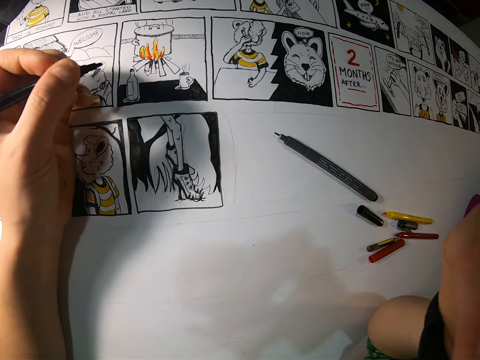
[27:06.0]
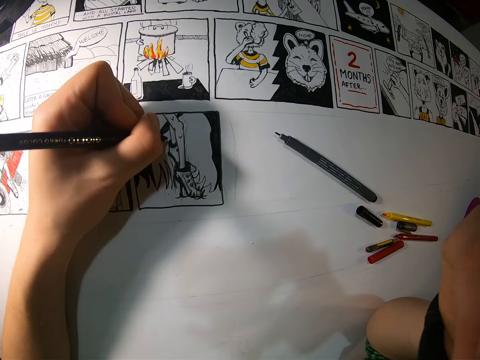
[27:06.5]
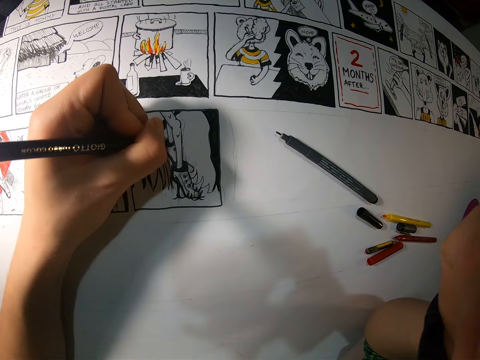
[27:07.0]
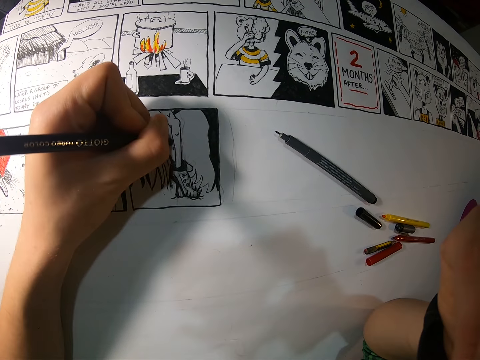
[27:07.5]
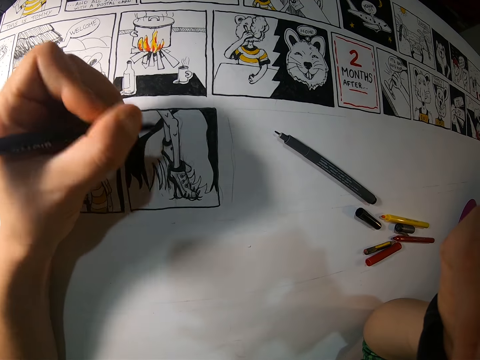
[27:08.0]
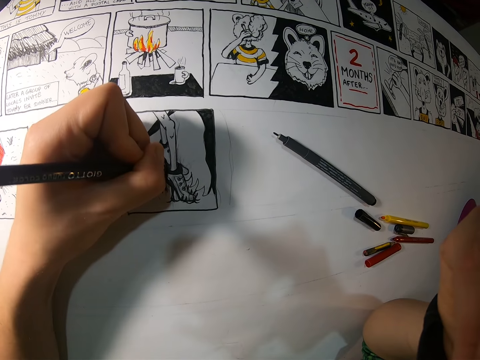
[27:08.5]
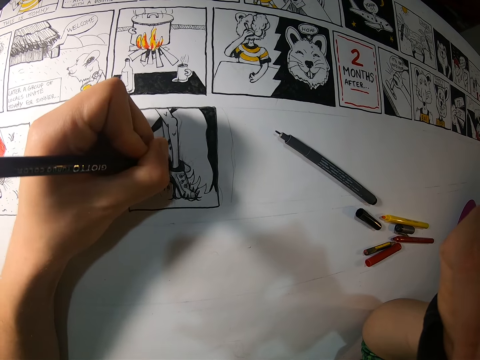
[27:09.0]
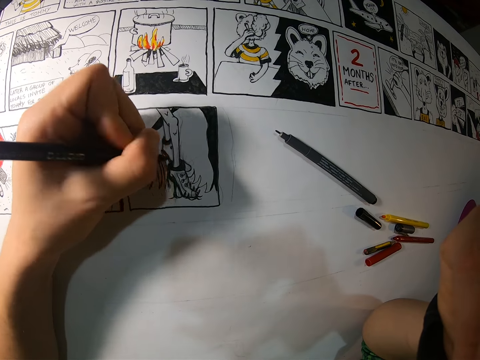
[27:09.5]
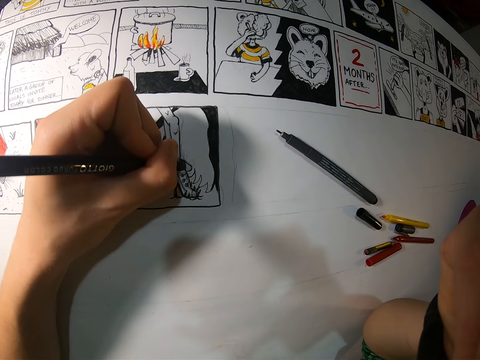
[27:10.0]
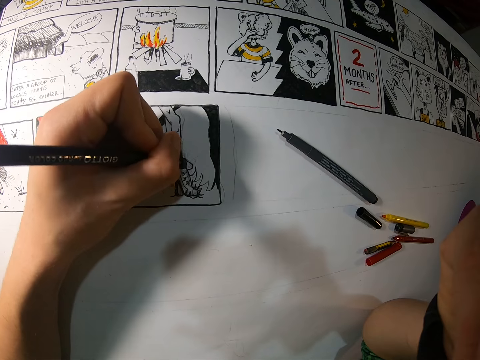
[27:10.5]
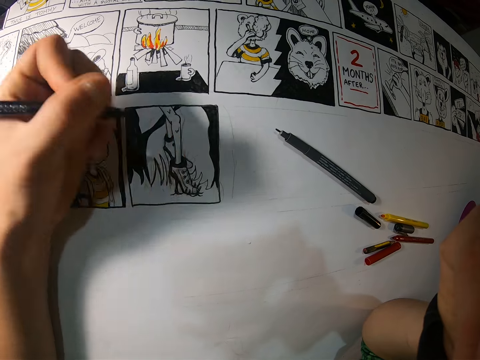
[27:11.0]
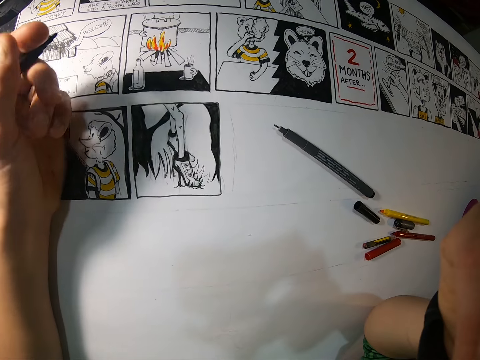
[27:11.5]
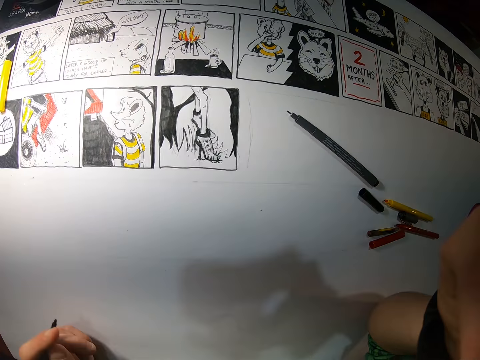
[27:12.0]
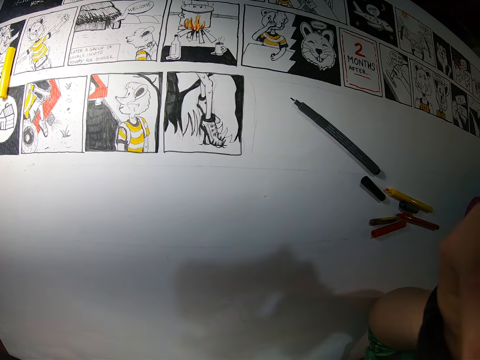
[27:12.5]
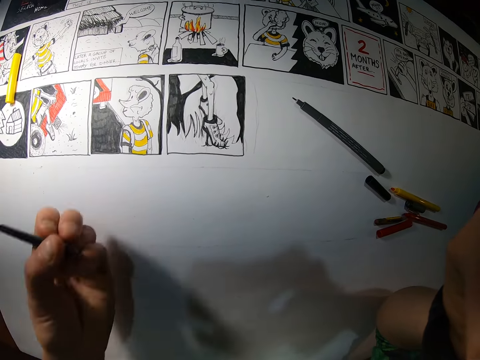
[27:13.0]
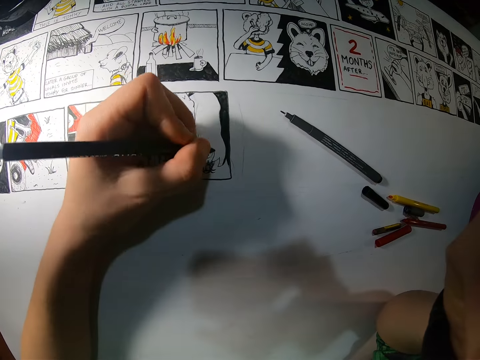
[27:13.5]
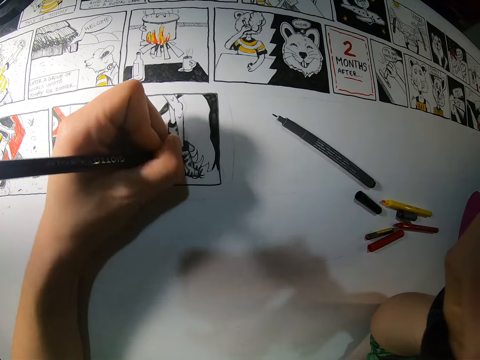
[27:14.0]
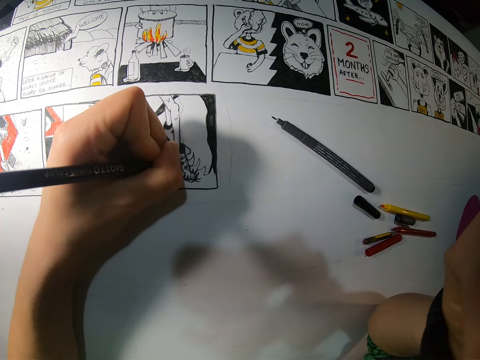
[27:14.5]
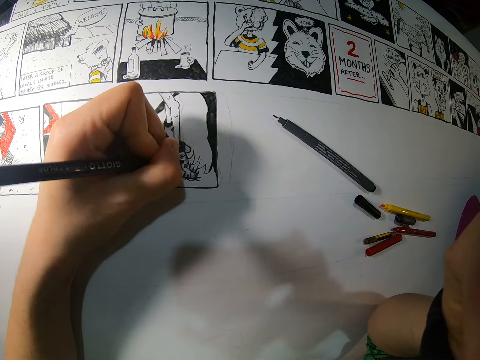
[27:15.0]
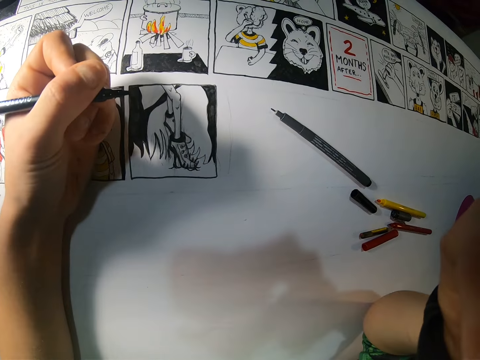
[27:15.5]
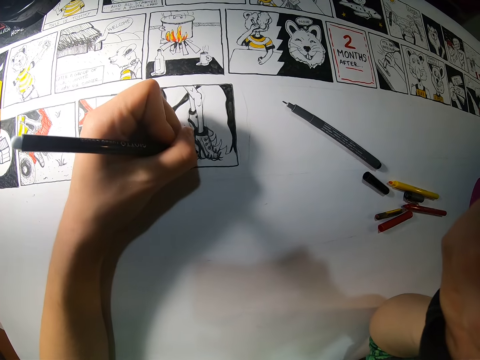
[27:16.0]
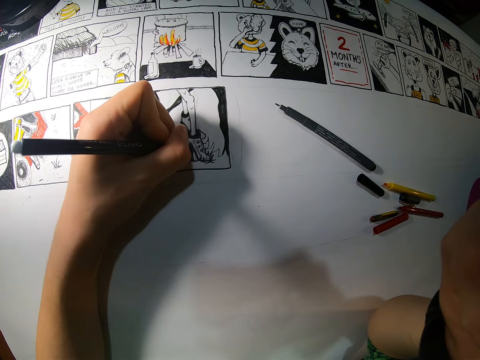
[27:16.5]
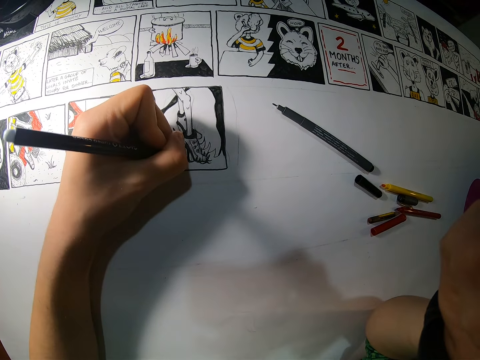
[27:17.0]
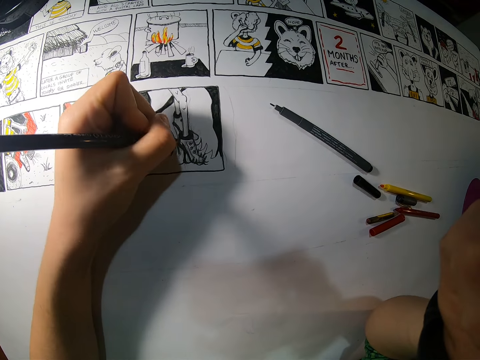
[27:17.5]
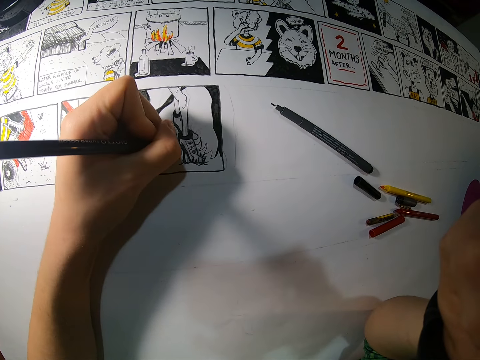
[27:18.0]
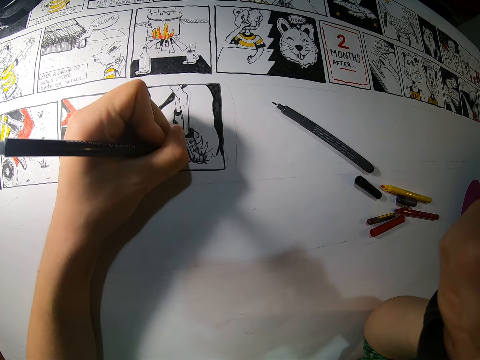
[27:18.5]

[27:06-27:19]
The camera wearer adjusts a mark pen on her hands. She paints a piece of craft paper with the mark pen. She looks around a room. She paints the piece of craft paper with the mark pen. She holds the pen with the left hand repeatedly.

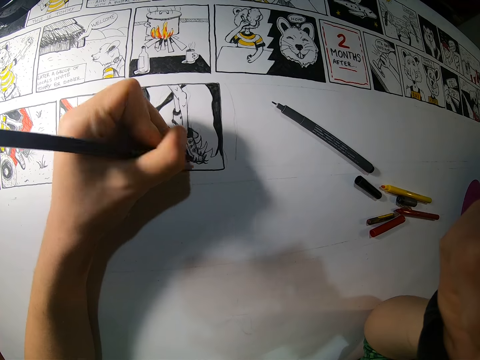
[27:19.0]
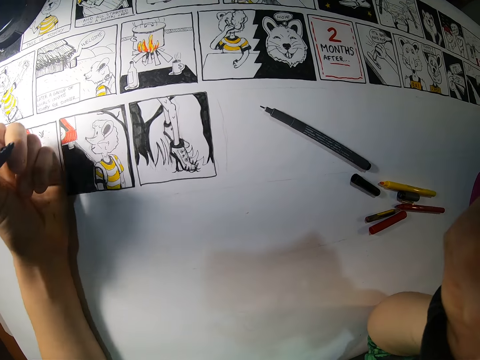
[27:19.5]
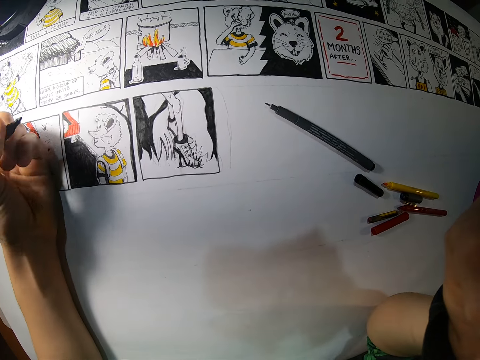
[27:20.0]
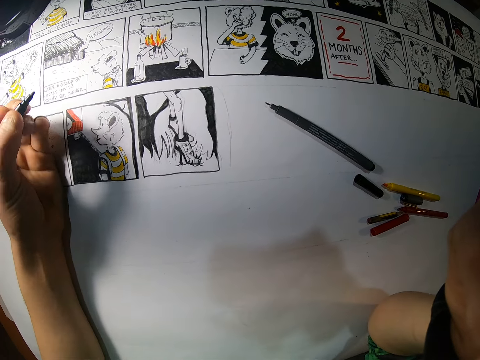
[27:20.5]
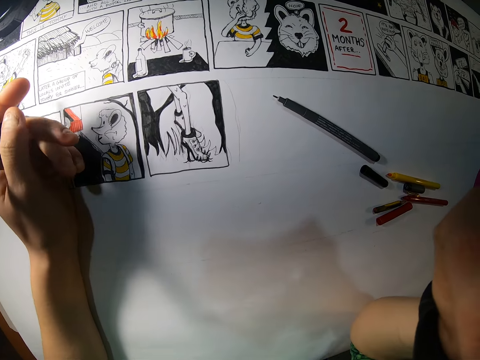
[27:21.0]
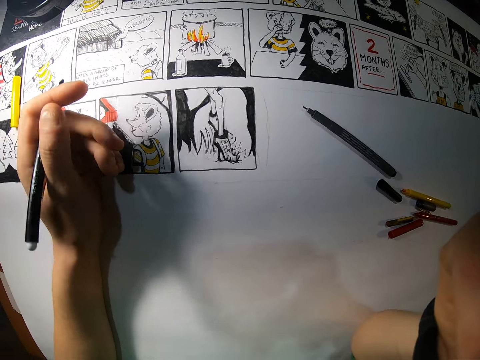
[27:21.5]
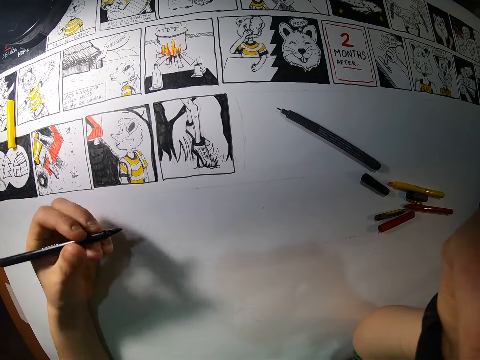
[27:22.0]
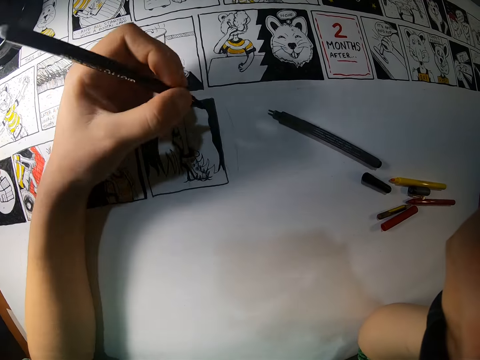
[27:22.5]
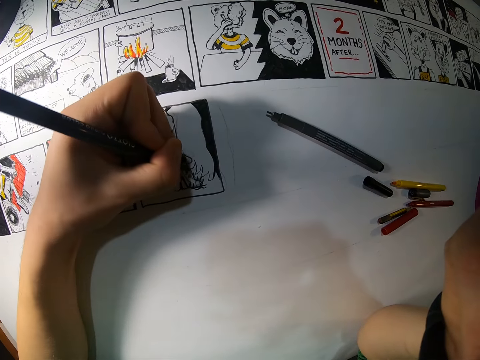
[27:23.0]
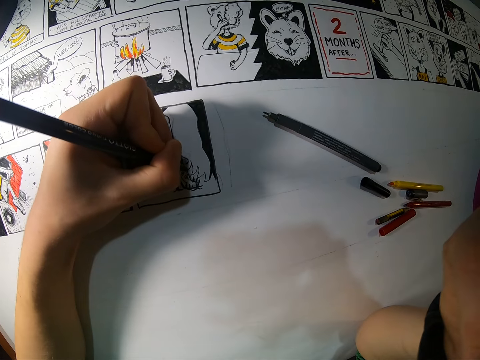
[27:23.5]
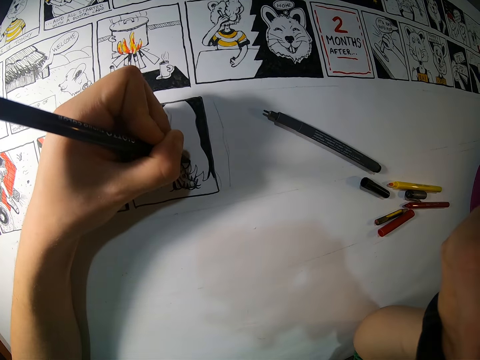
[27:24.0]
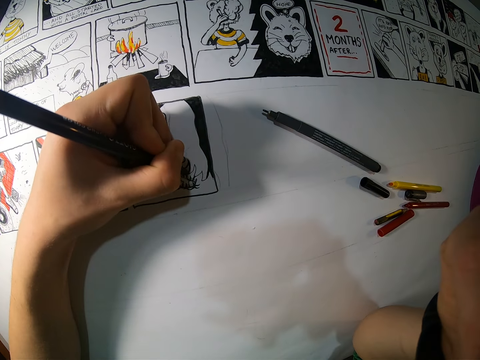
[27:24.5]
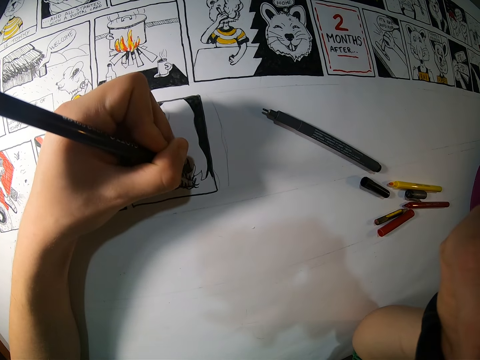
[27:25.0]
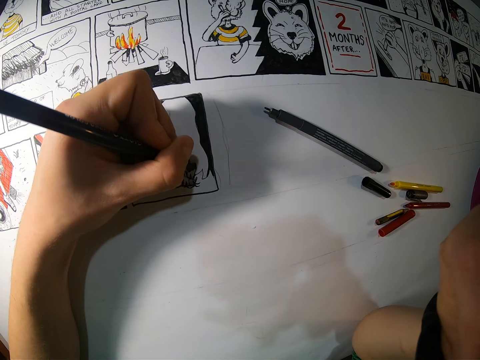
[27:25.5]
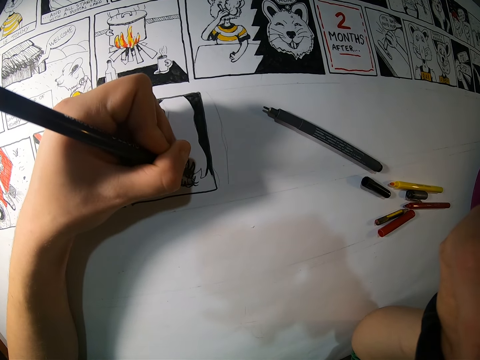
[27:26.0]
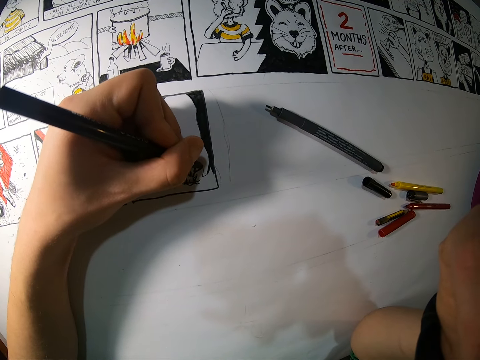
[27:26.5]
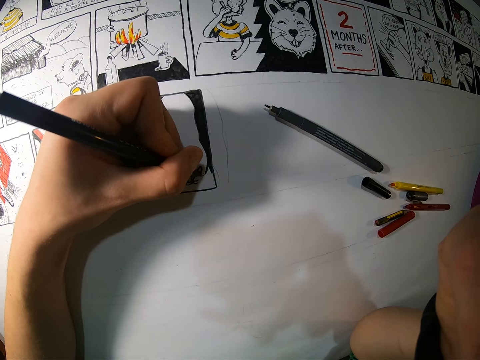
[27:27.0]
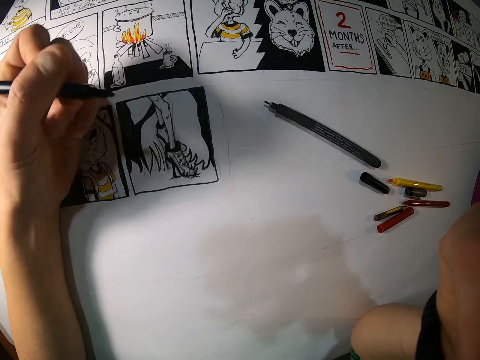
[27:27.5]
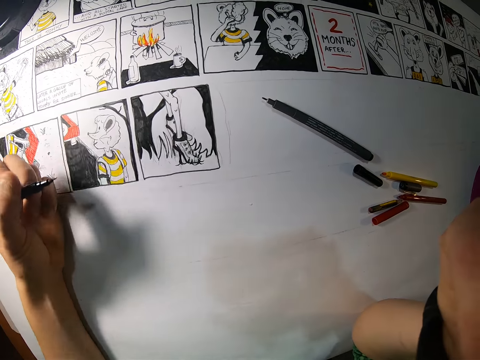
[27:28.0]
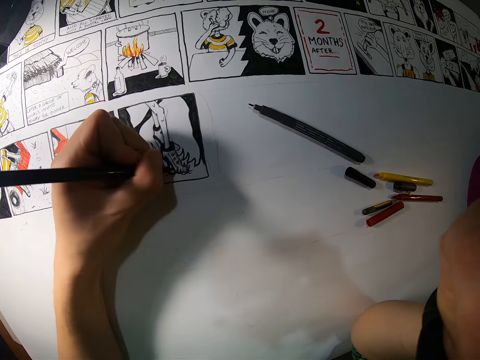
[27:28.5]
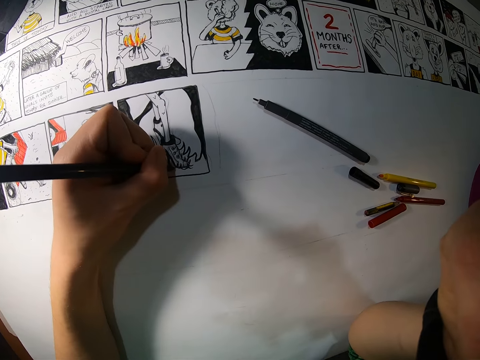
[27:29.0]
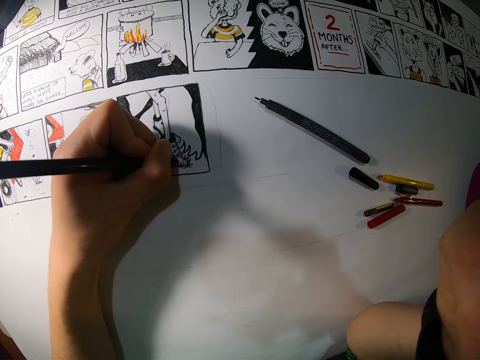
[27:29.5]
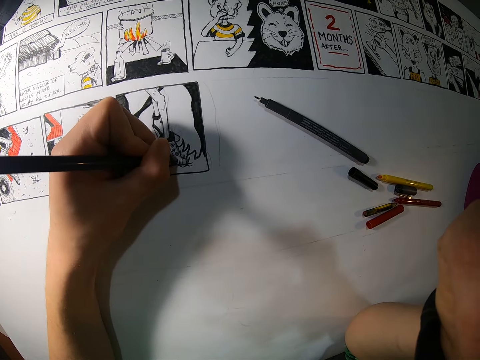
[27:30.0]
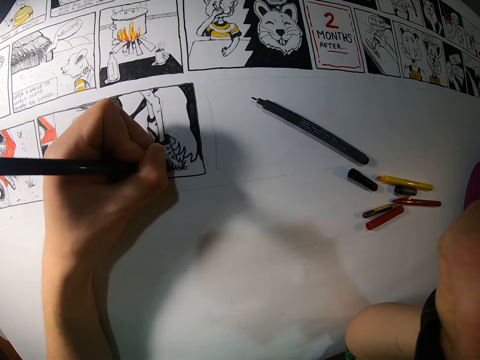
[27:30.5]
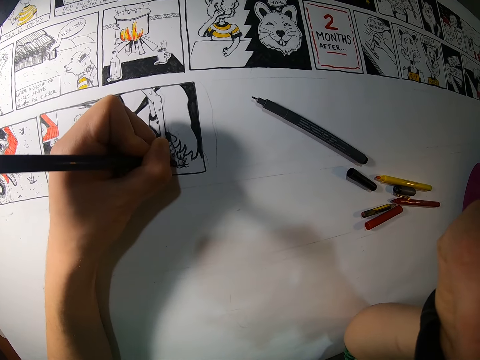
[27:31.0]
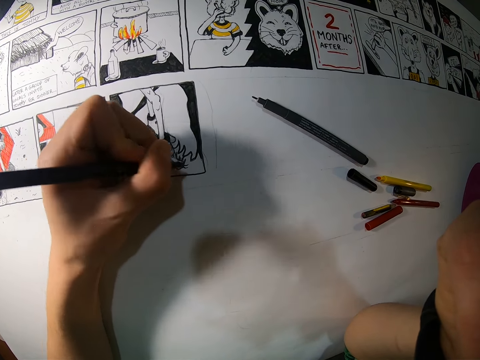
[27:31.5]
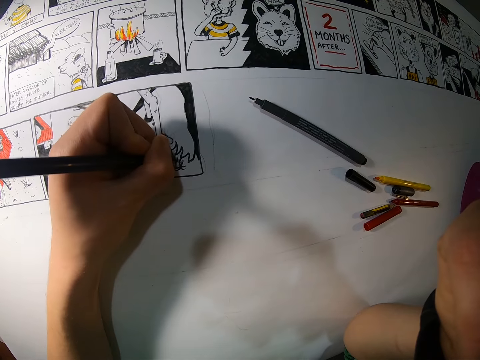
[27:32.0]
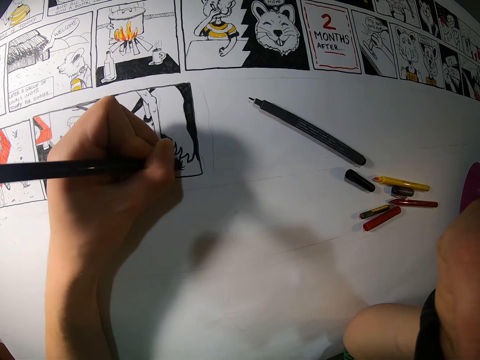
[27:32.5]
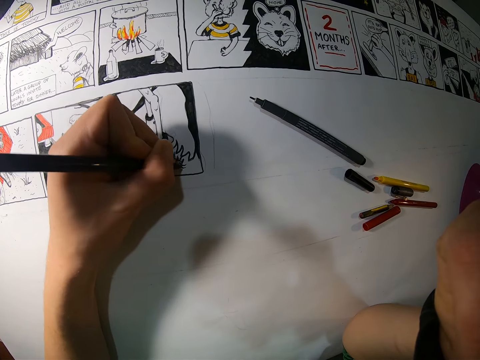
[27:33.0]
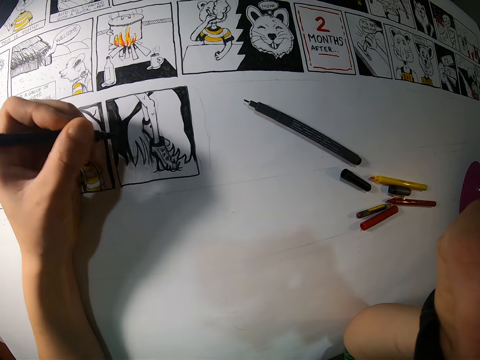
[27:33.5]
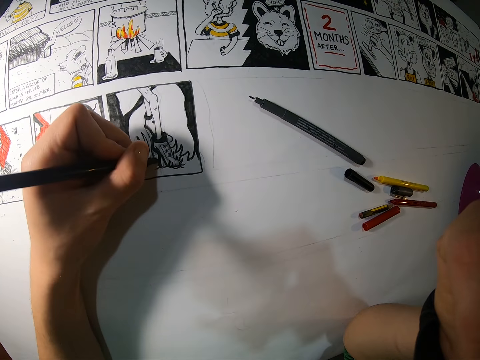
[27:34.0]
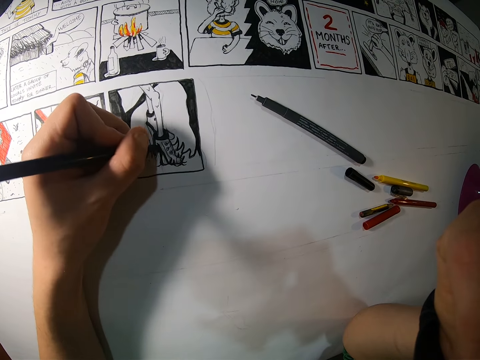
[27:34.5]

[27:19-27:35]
The camera wearer holds the pen with the left hand repeatedly. They paint the drawing repeatedly. They hold the pen with the left hand. They paint the drawing repeatedly.
